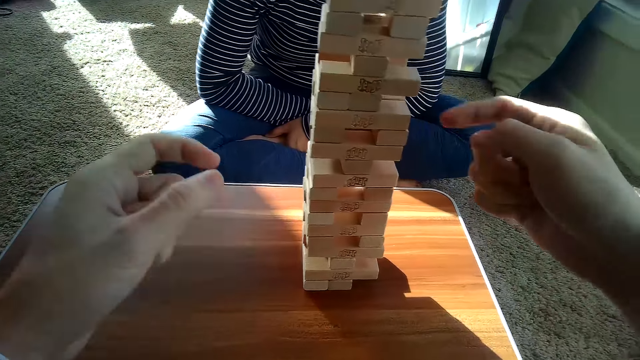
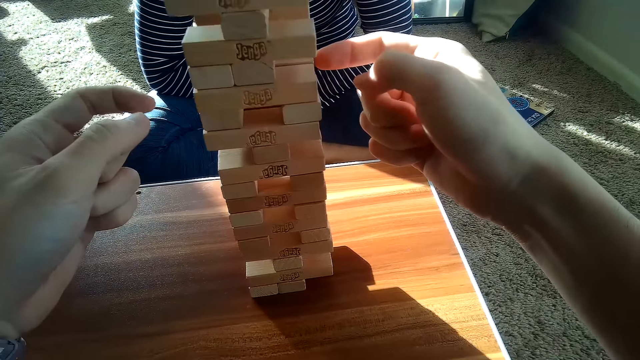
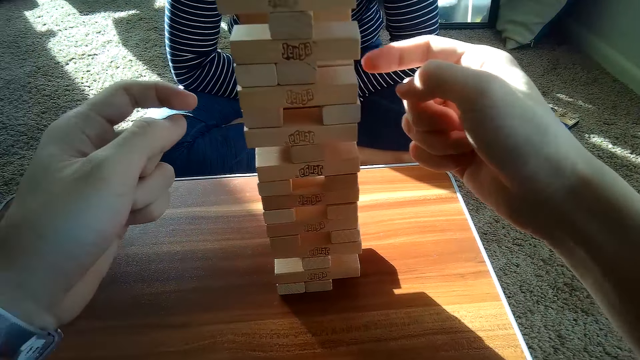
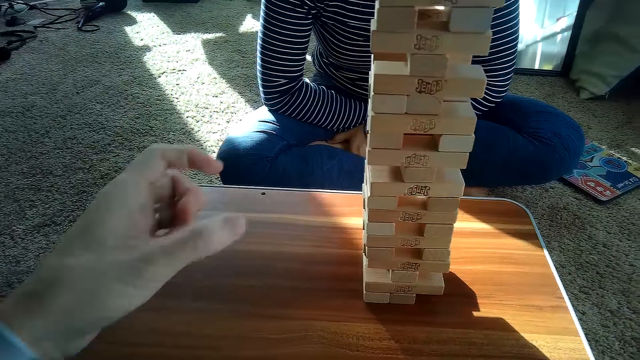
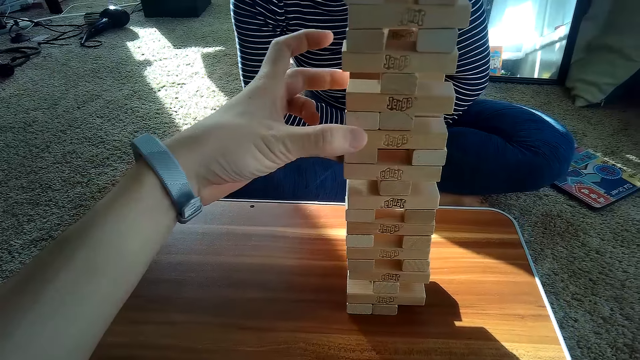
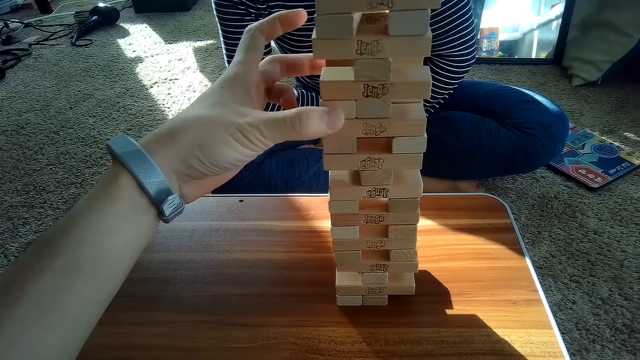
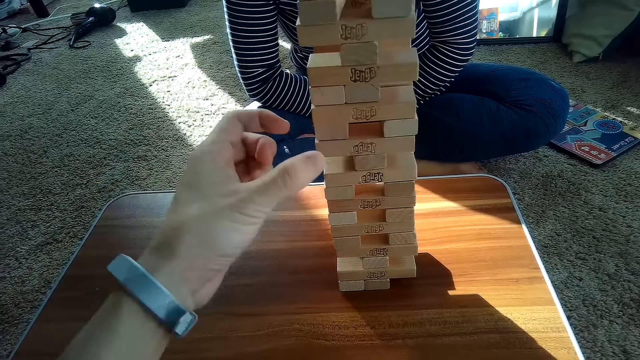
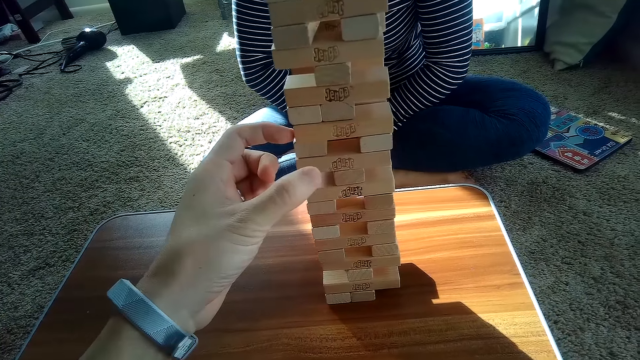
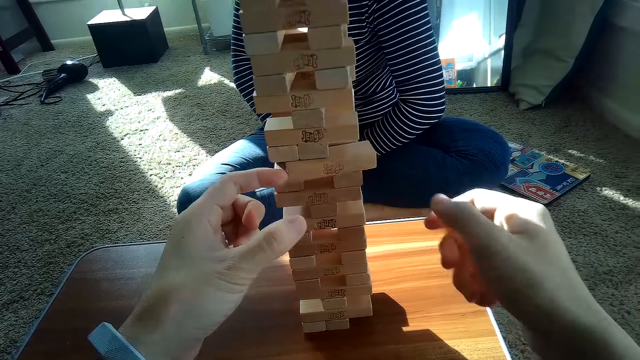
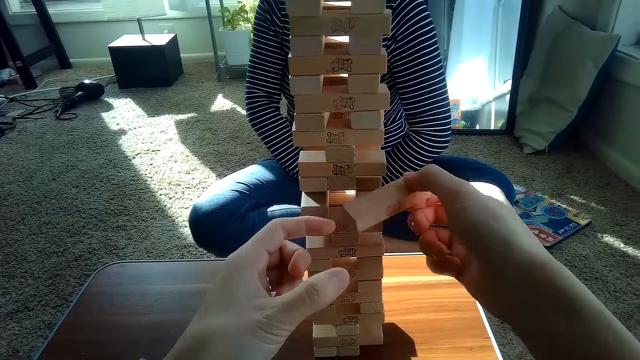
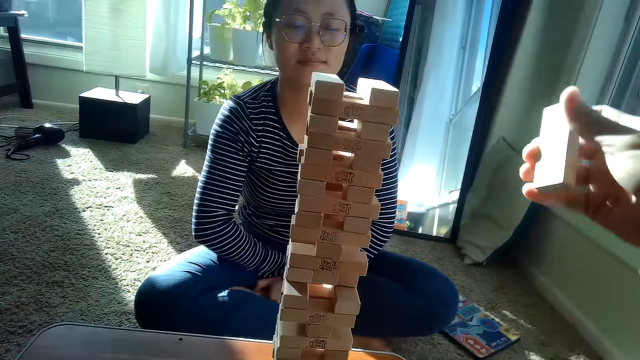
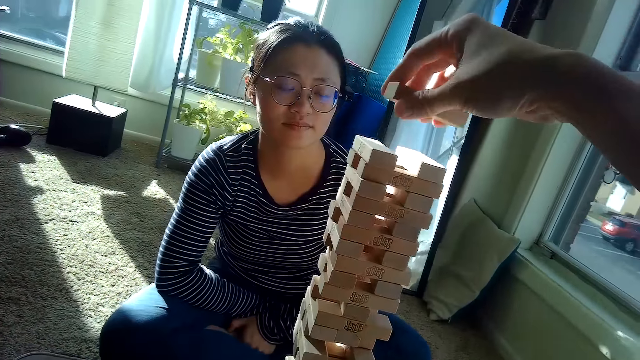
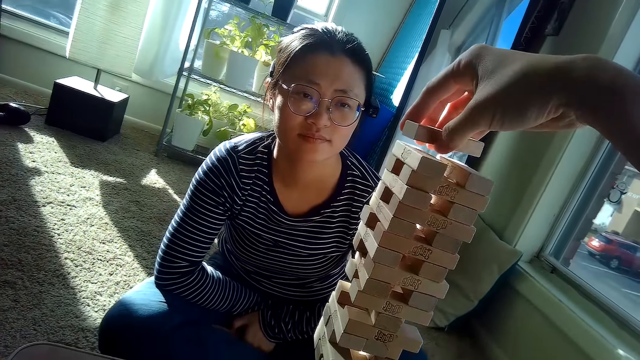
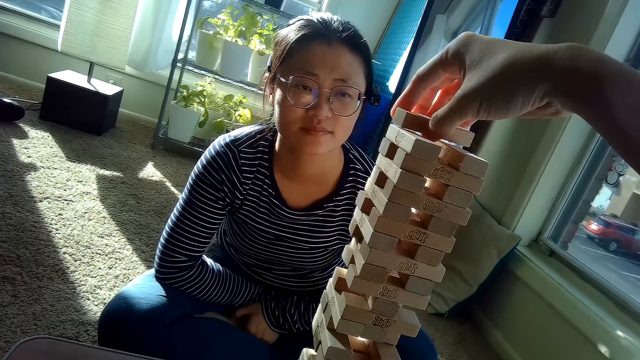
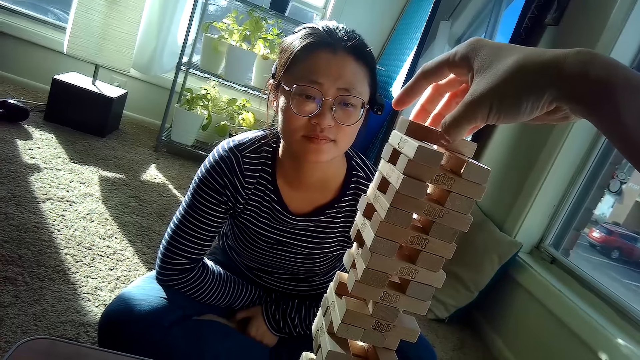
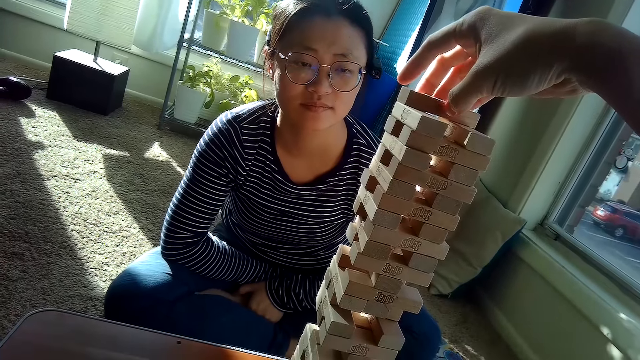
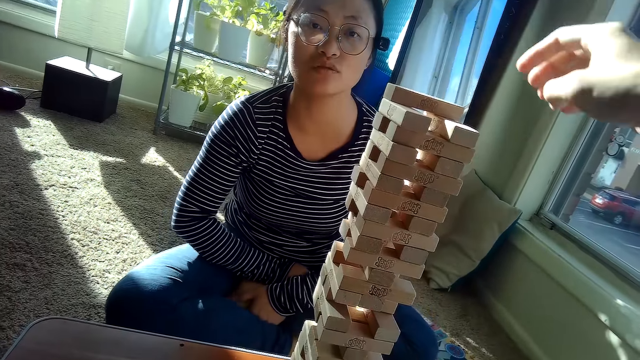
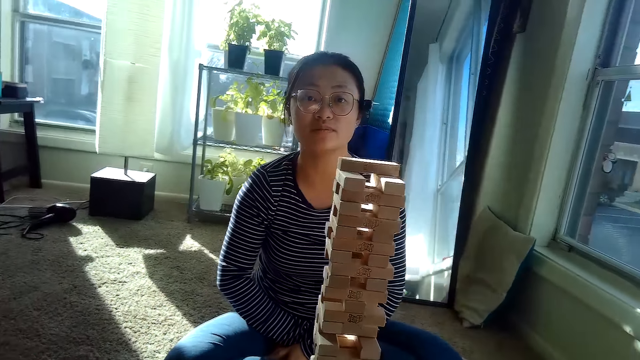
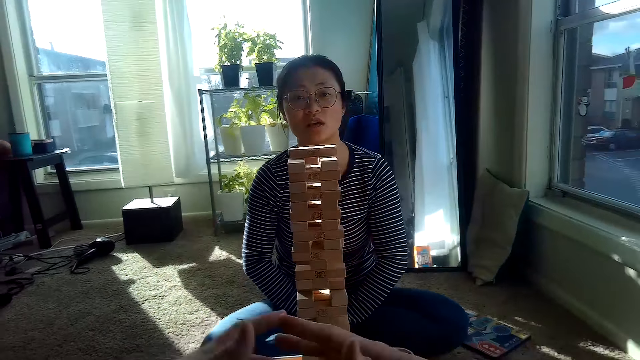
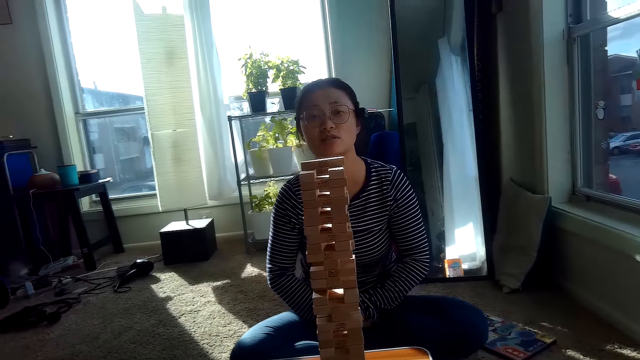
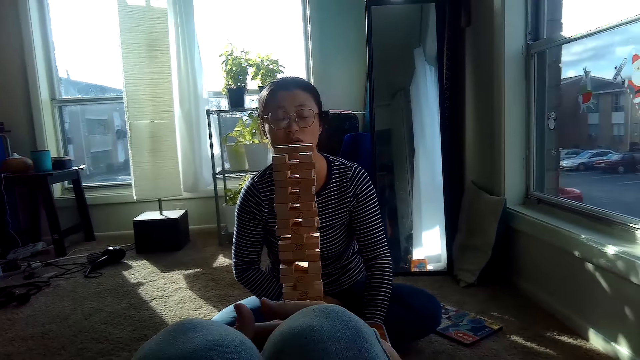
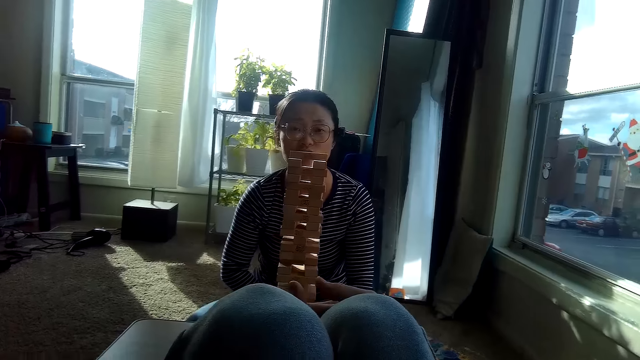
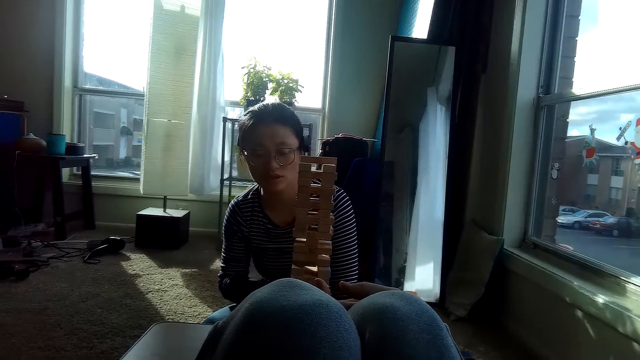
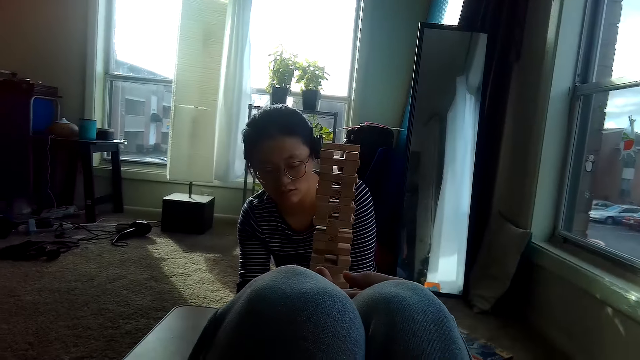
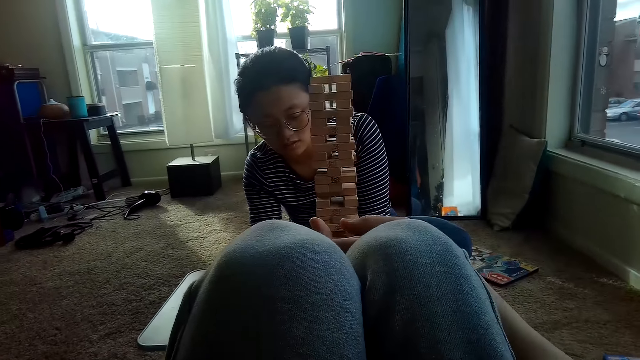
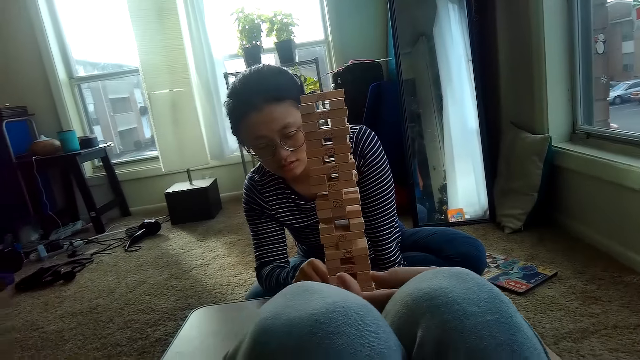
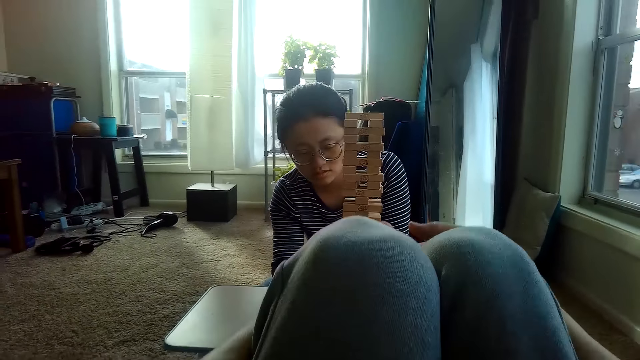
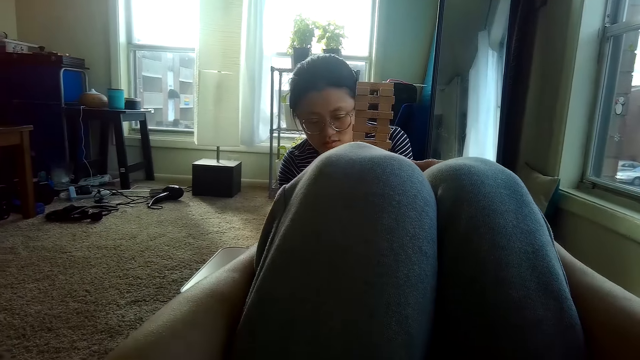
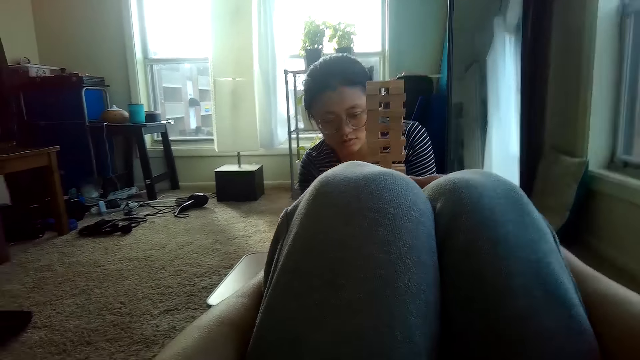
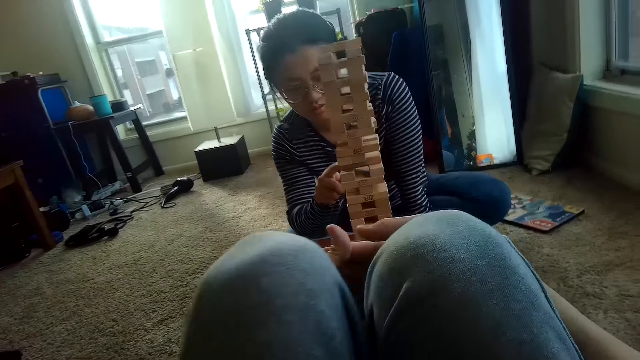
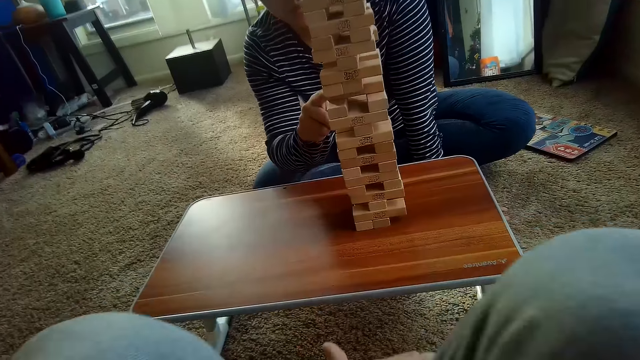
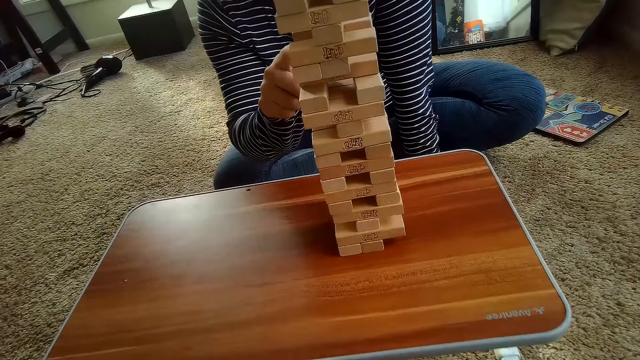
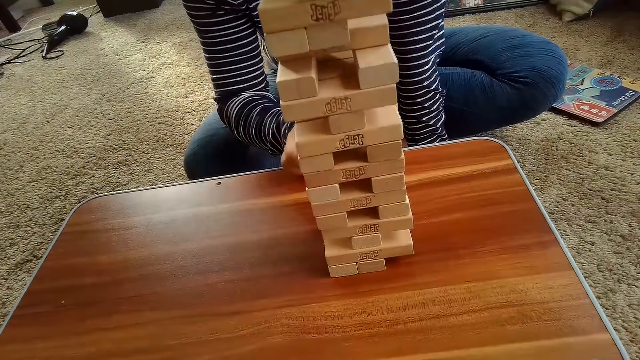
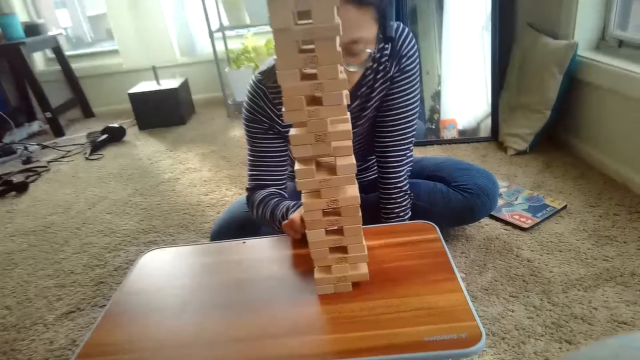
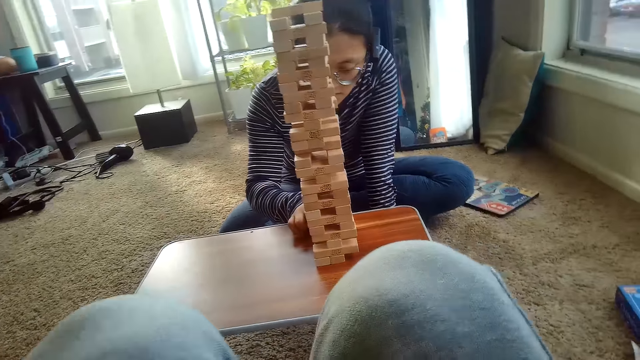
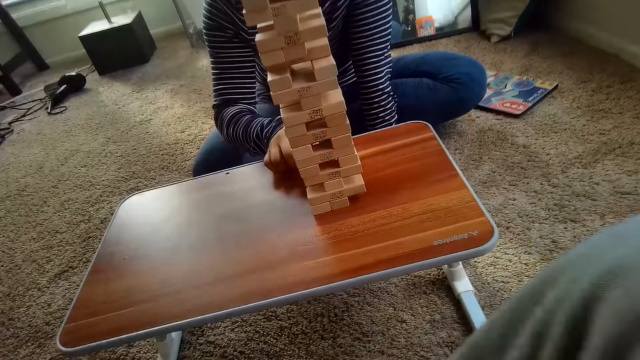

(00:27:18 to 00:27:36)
The camera wearer touches the playing blocks. He plays the block game. He removes a Jenga block from a pile of Jenga on a table with his left hand and places the Jenga block on top of the pile of Jenga on the table with his right hand. A person talks to the camera wearer. The person touches the playing block.

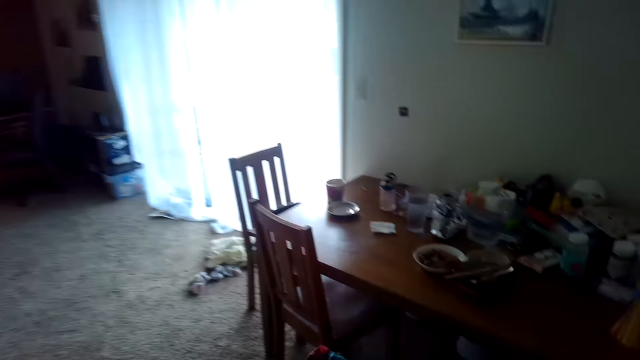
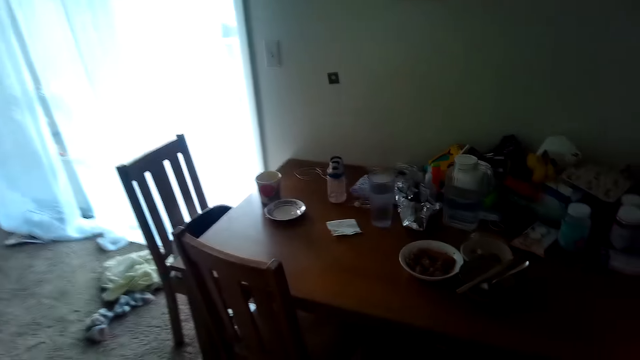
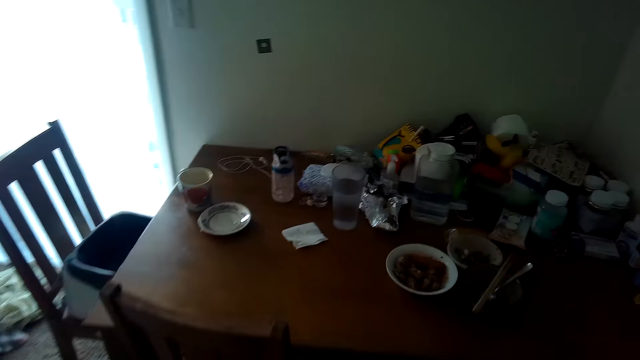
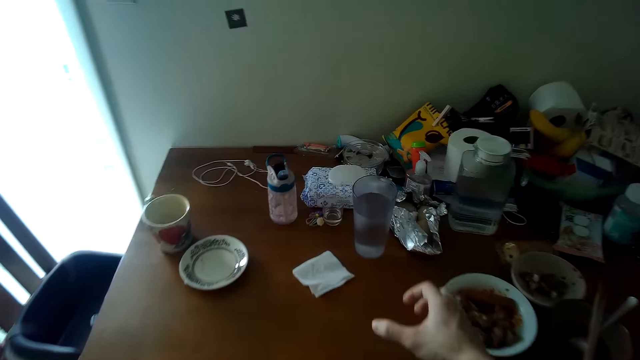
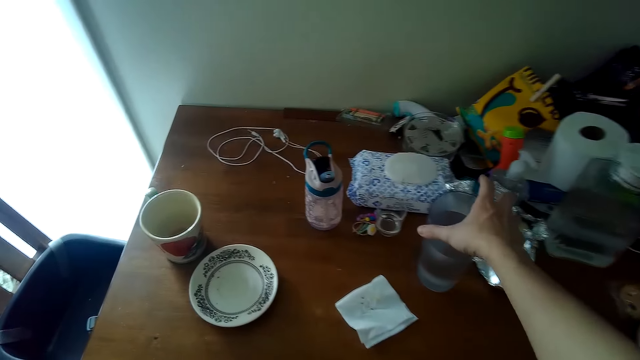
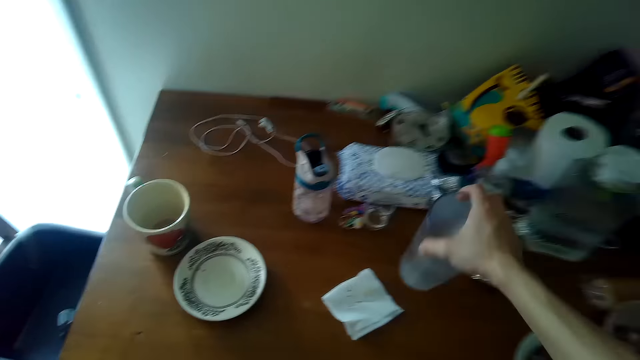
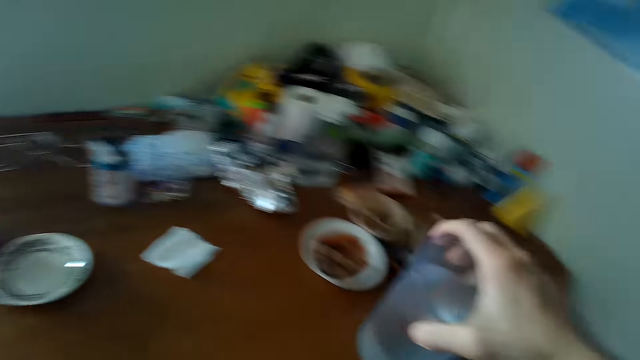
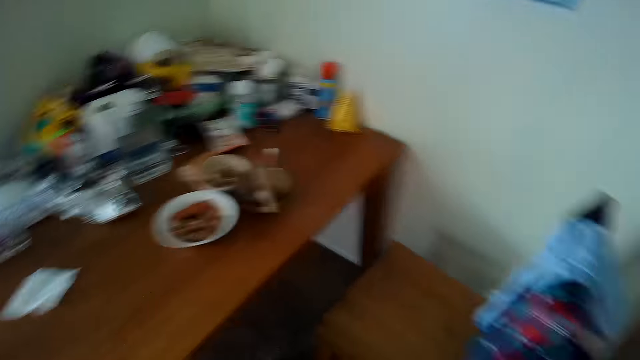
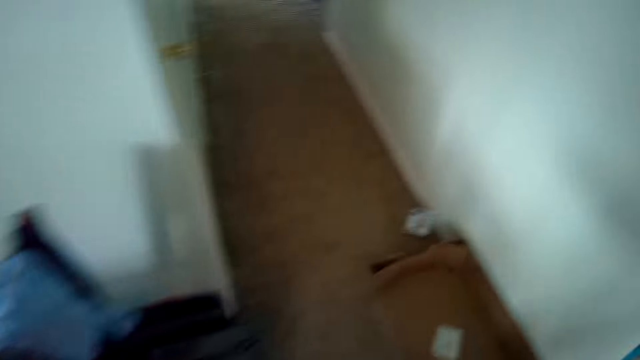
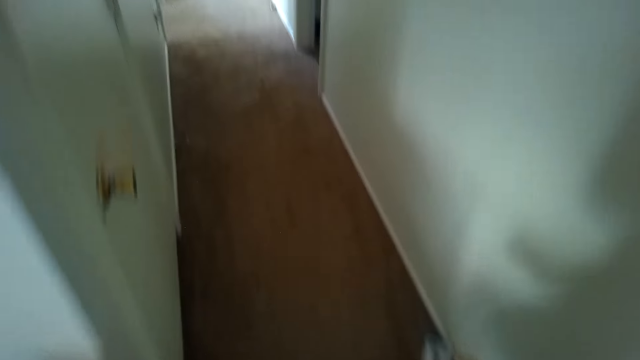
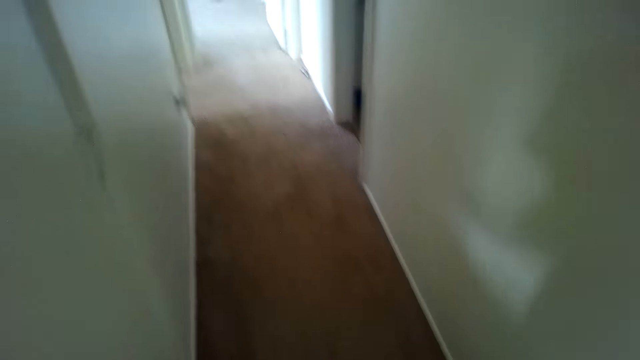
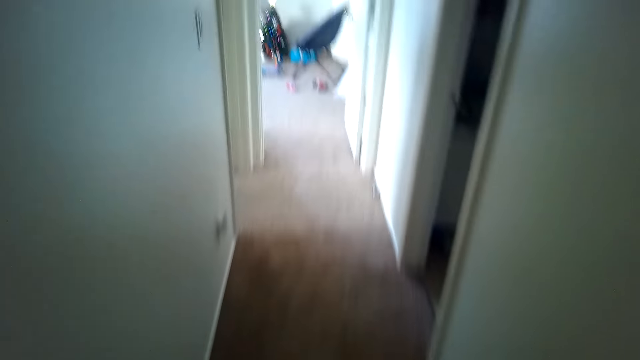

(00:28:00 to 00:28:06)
The camera wearer picks up a glass of water from a dining table with his right hand. He walks in the house.
